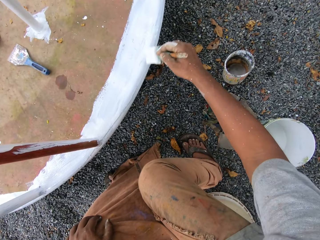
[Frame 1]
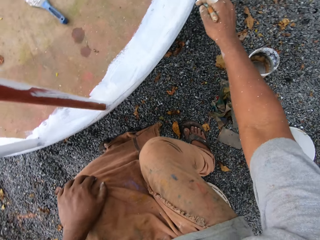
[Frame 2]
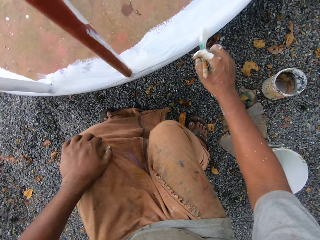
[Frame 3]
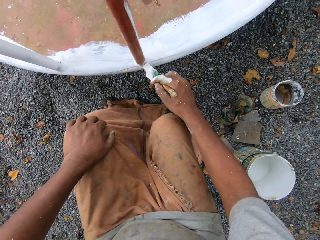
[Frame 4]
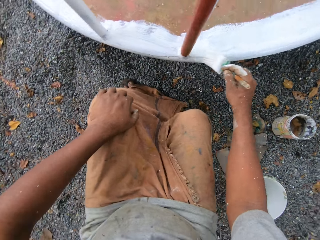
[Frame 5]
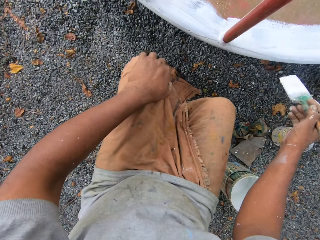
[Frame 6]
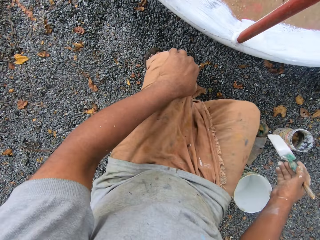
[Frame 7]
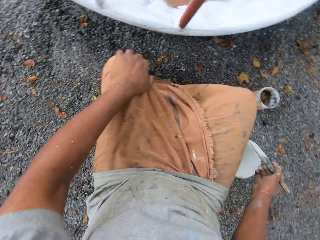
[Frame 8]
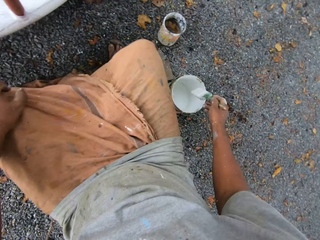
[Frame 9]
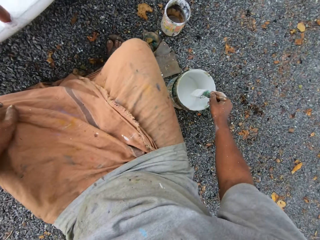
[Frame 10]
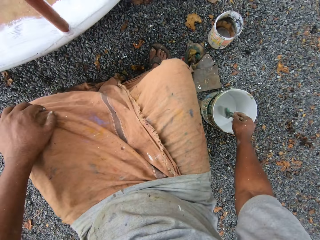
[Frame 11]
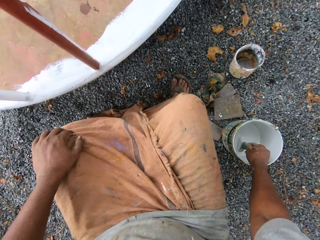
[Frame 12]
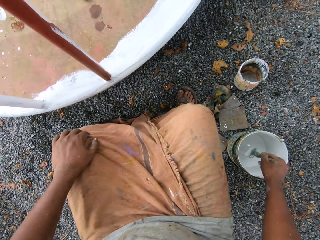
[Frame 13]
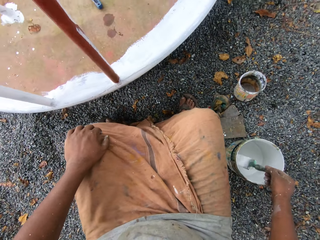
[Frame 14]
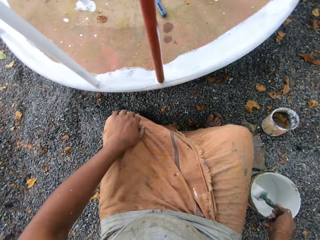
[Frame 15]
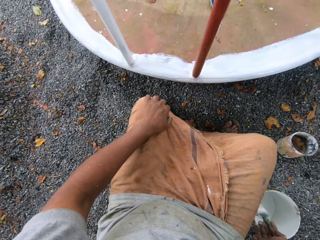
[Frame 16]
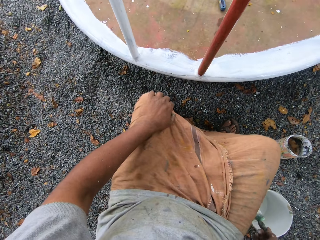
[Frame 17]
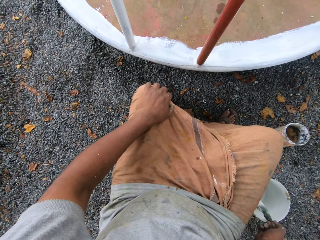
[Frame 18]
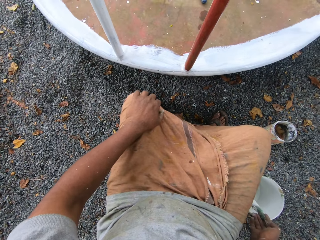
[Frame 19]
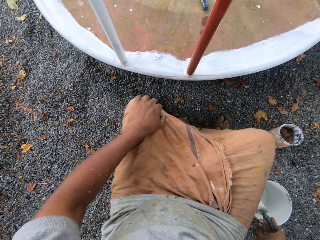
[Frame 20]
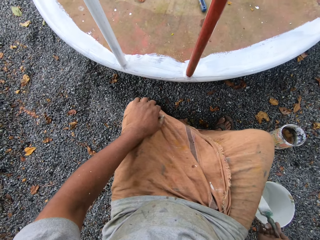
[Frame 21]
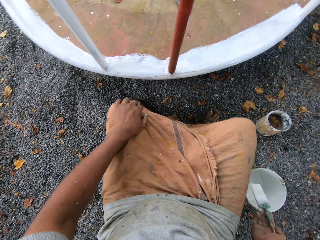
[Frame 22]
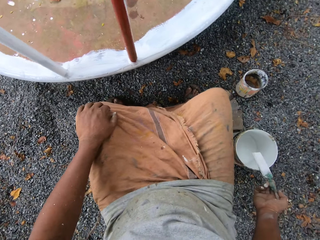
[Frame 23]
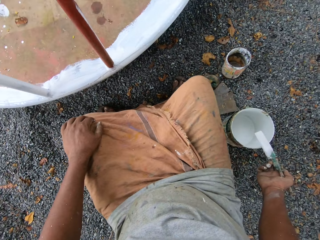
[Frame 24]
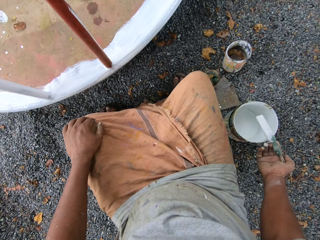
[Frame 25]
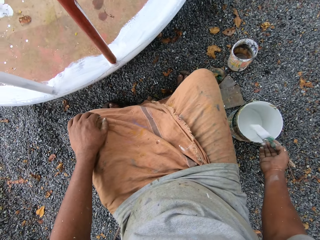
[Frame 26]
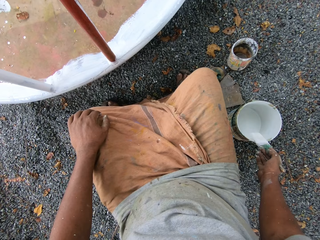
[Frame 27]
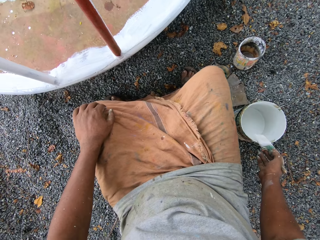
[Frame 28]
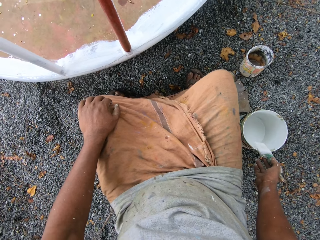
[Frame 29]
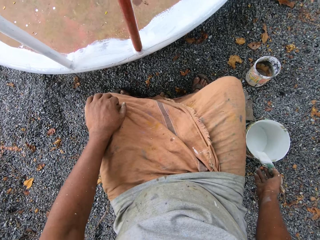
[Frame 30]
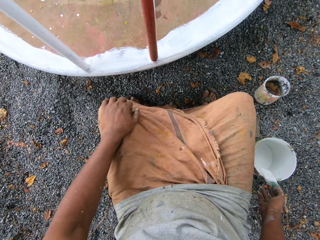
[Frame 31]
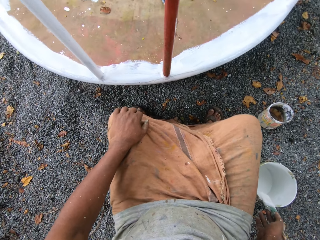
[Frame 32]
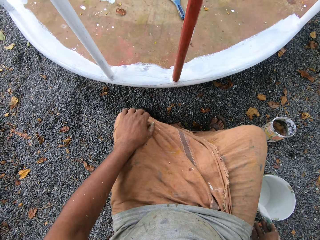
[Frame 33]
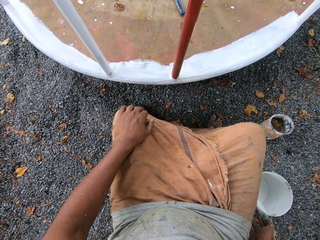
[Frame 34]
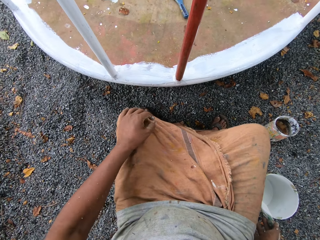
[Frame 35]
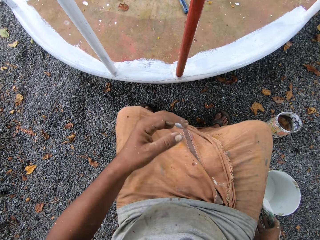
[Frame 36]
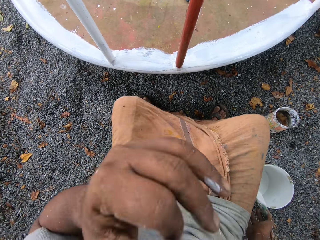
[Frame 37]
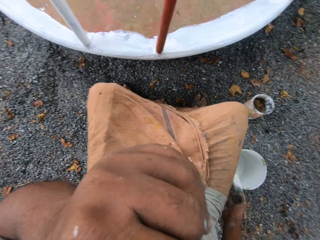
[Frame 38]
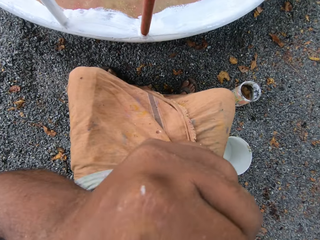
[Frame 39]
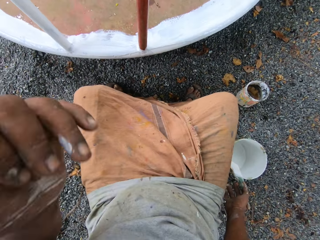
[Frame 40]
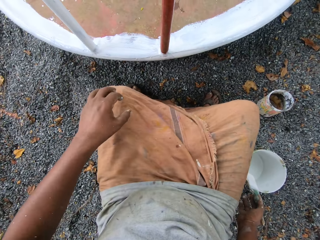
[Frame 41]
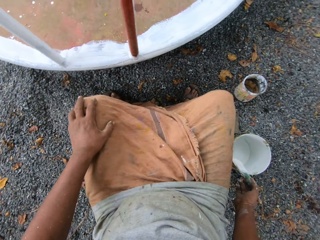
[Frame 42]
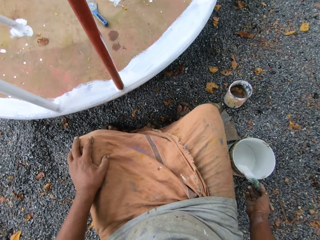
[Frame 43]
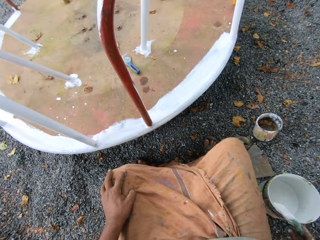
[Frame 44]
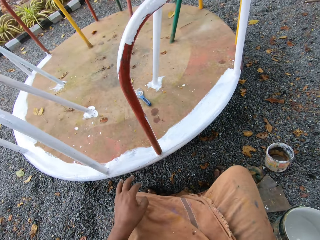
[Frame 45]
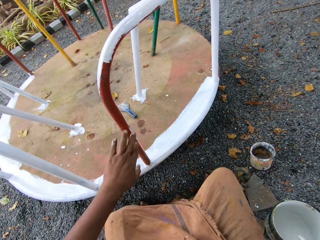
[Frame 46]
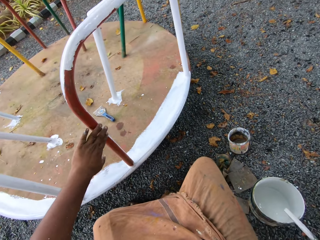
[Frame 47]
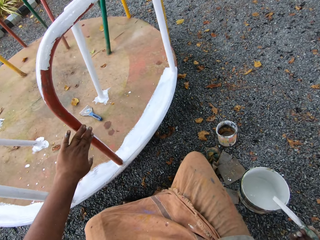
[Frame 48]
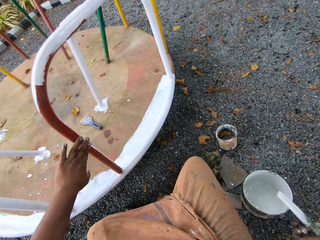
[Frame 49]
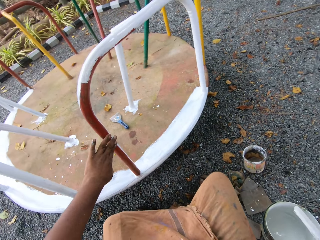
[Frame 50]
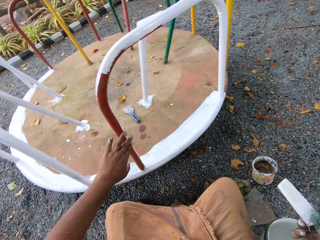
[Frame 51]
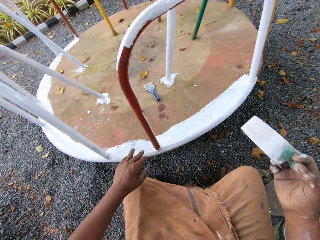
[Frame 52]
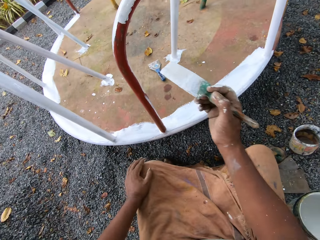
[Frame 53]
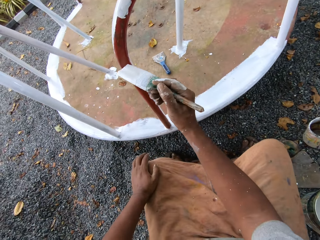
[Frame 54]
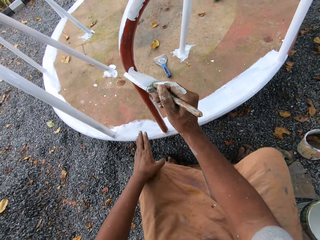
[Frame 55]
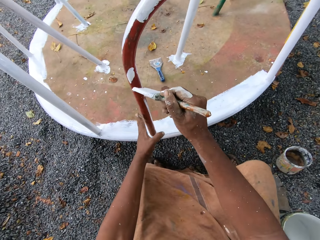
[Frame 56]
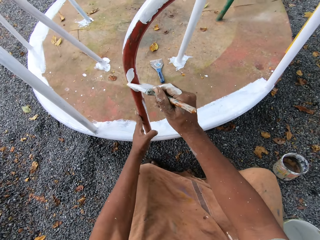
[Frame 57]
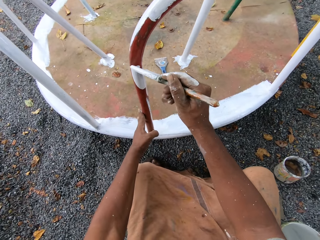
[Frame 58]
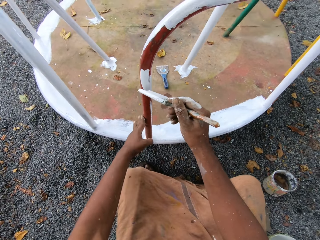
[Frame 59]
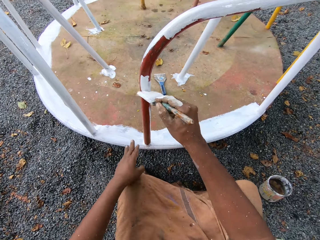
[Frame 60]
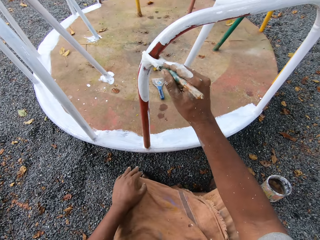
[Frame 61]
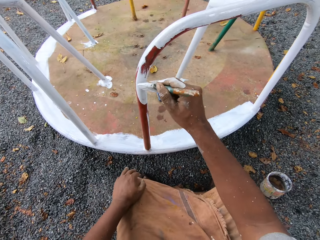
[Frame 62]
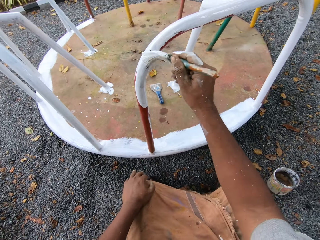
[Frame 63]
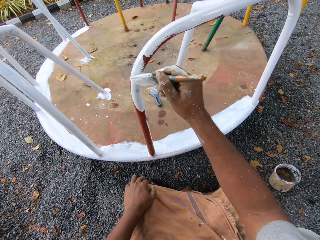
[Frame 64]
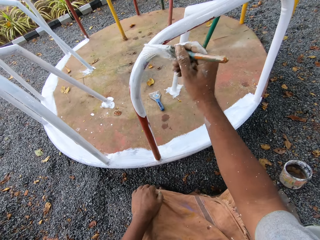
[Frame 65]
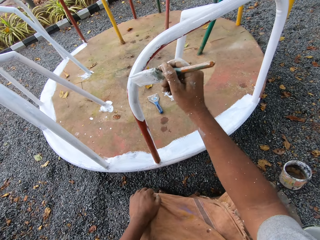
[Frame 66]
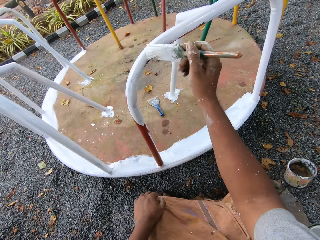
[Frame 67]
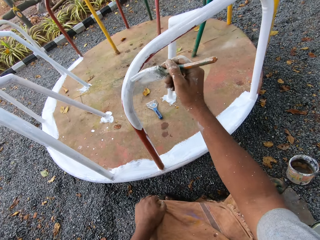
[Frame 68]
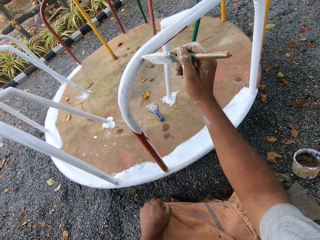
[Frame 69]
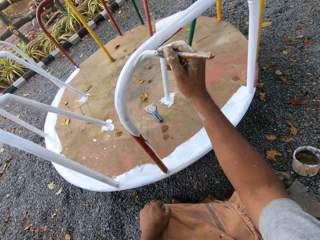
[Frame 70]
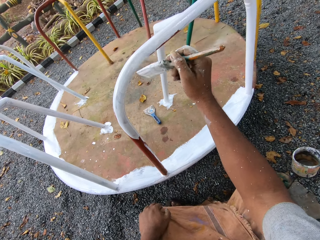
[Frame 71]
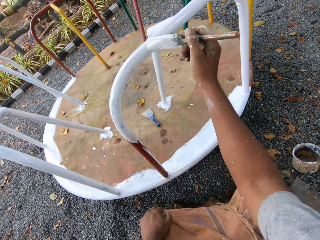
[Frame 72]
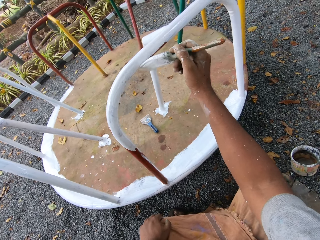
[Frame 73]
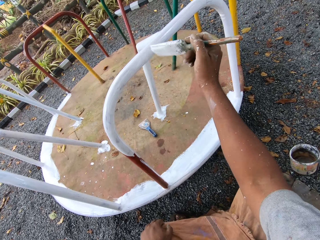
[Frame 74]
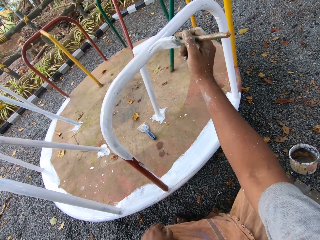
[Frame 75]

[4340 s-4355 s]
The camera wearer dips the paintbrush into the paint can or paint tin on the ground. He brushes paint in the paint tin. He holds the paintbrush. He lifts his left hand towards his face. He lowers his left hand. He paints the roundabout with the paintbrush.

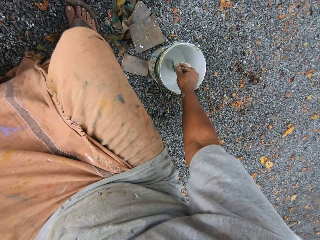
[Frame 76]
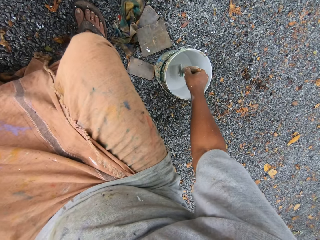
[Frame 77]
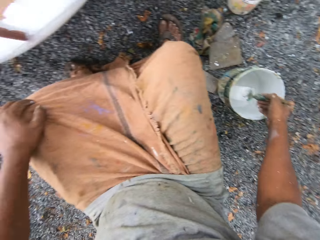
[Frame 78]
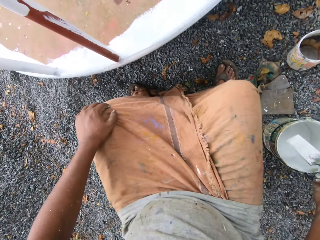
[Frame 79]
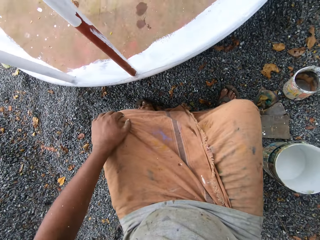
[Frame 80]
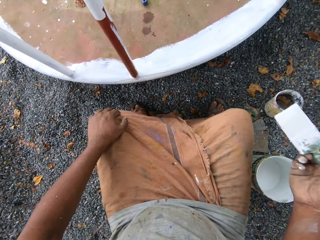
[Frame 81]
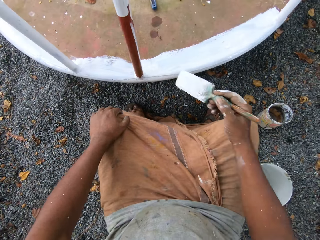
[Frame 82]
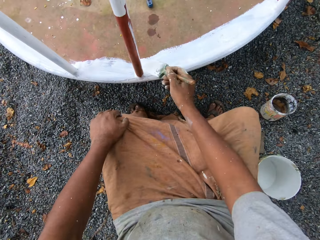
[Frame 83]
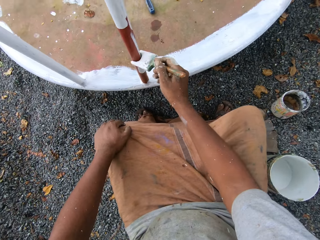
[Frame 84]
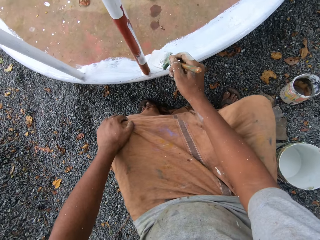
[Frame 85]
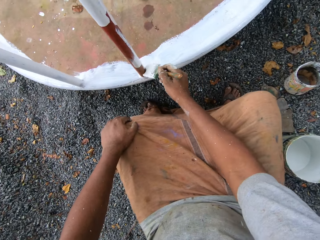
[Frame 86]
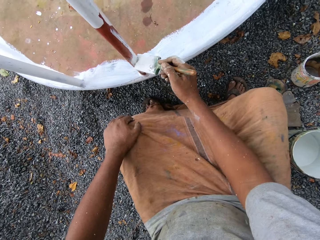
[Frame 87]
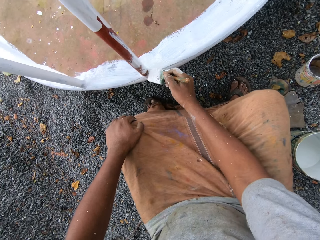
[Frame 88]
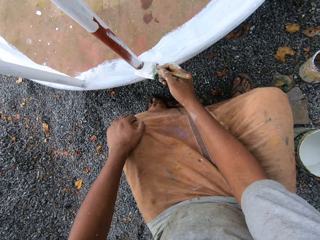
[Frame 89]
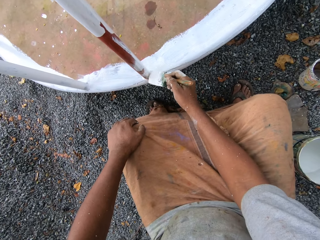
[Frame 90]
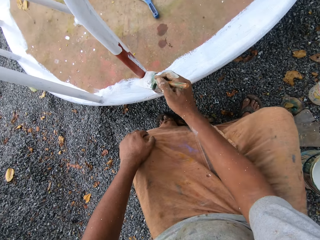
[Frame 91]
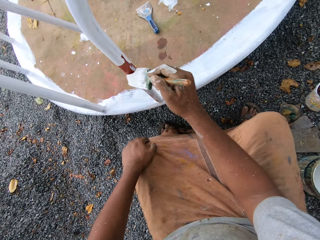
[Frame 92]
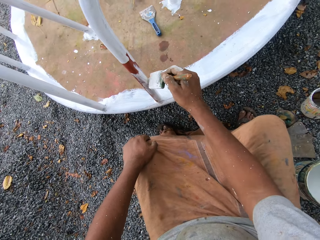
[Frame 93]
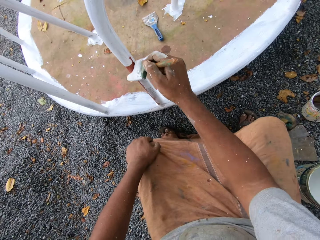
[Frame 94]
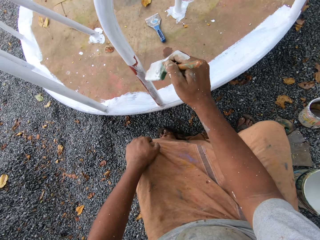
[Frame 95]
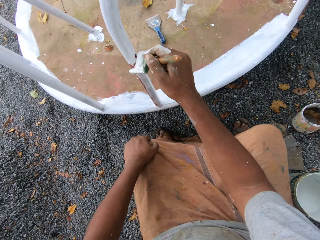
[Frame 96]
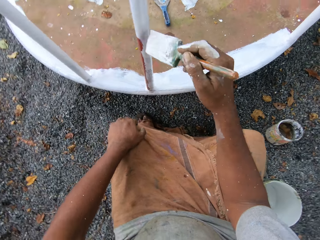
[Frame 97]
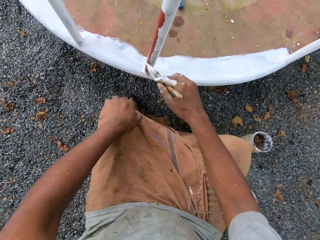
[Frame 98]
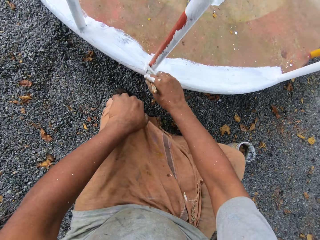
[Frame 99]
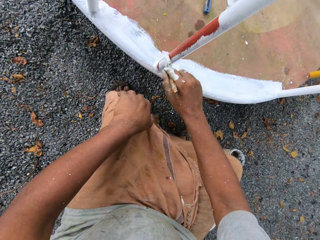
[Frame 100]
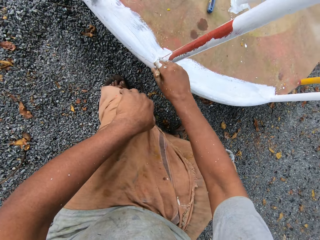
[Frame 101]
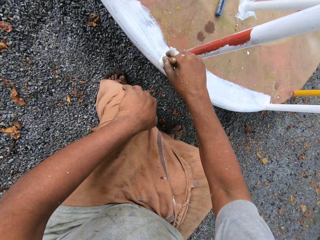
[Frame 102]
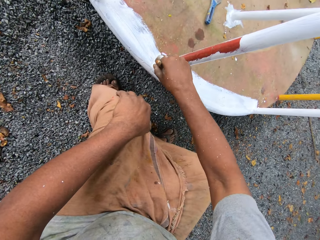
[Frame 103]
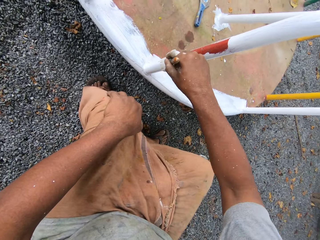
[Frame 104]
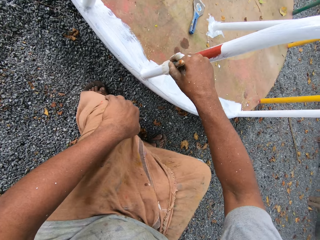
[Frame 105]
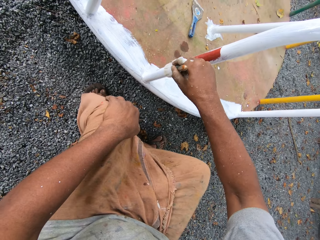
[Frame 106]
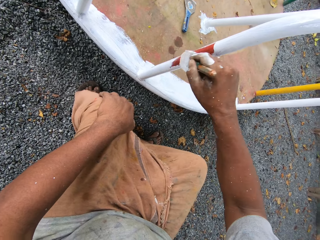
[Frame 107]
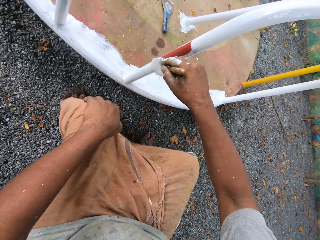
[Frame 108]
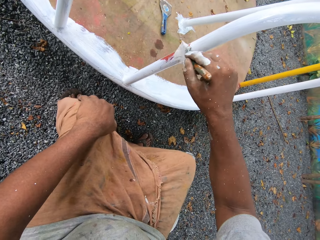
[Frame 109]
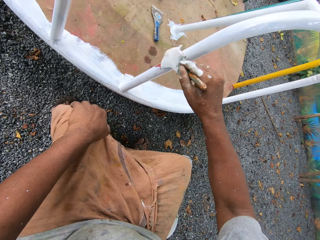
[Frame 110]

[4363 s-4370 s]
The camera wearer dips the paintbrush into the paint can on the ground. They paint the roundabout with the paintbrush.
